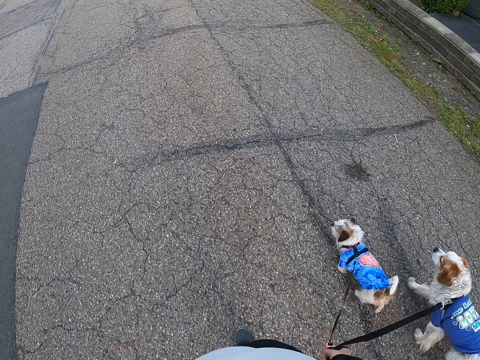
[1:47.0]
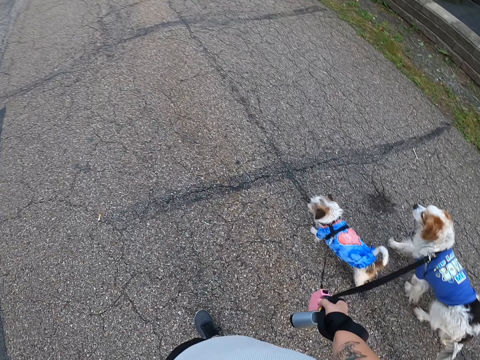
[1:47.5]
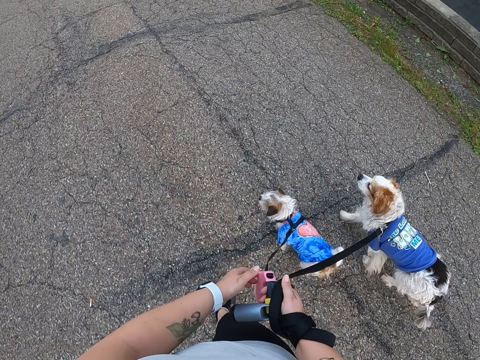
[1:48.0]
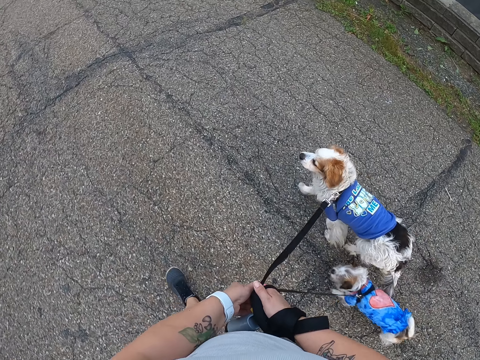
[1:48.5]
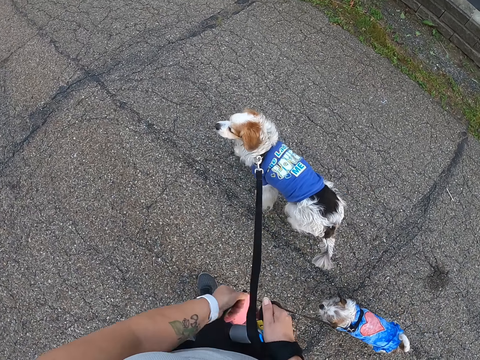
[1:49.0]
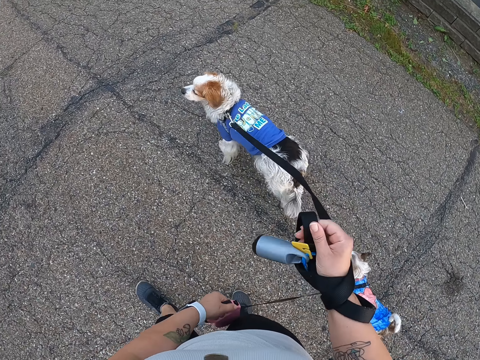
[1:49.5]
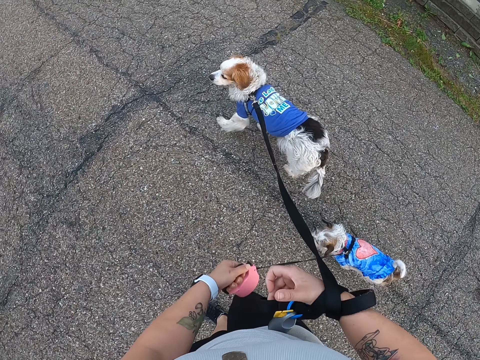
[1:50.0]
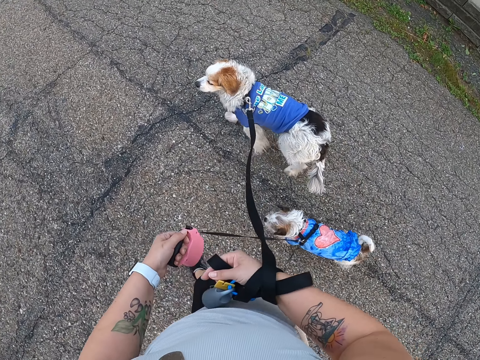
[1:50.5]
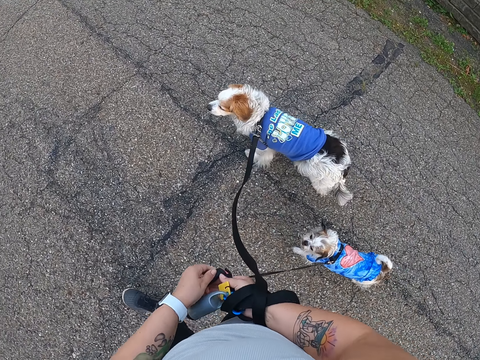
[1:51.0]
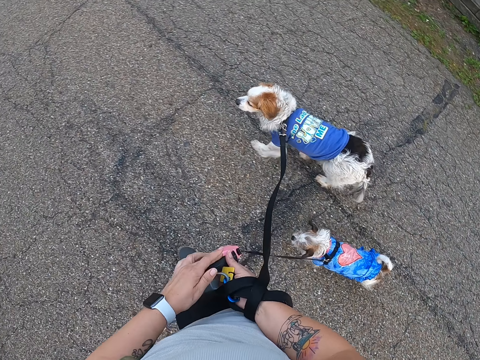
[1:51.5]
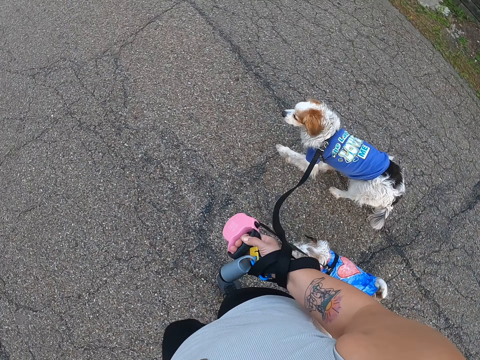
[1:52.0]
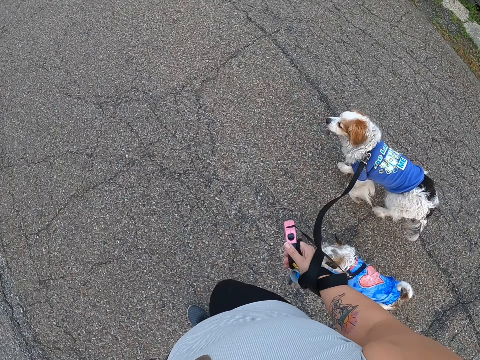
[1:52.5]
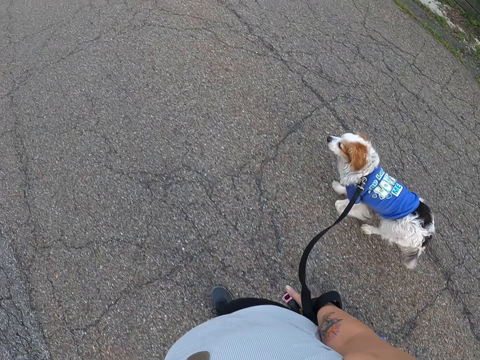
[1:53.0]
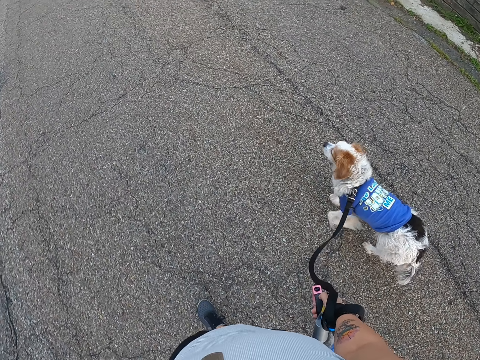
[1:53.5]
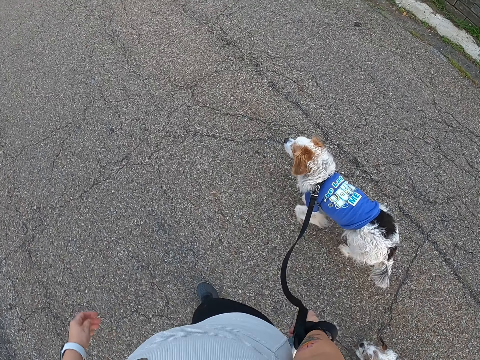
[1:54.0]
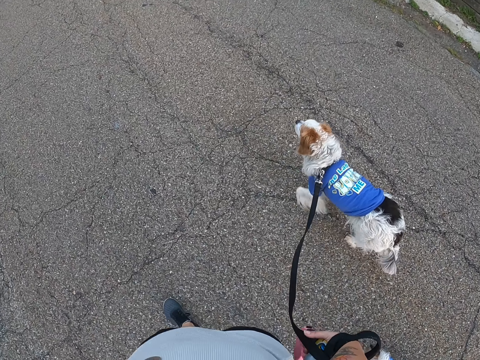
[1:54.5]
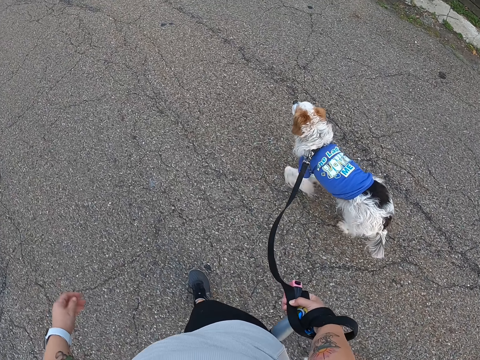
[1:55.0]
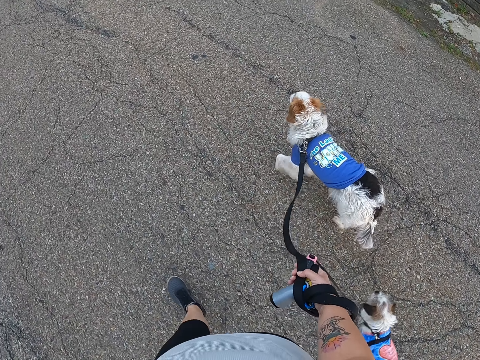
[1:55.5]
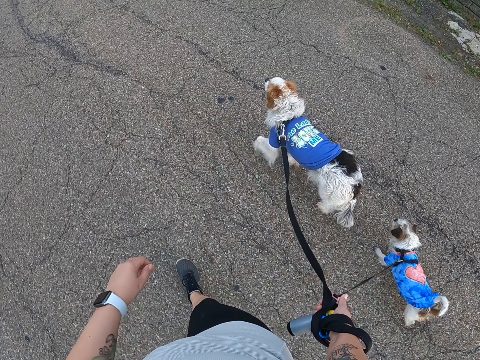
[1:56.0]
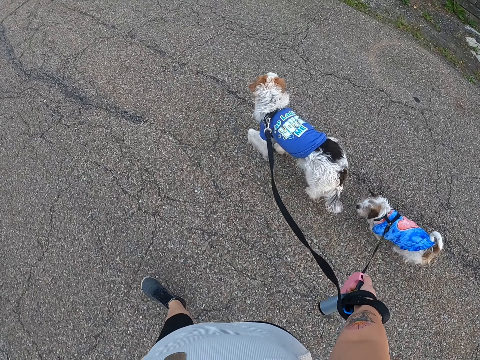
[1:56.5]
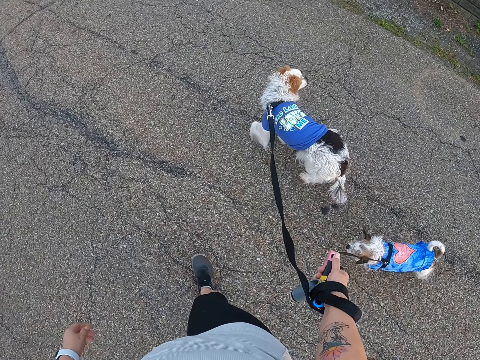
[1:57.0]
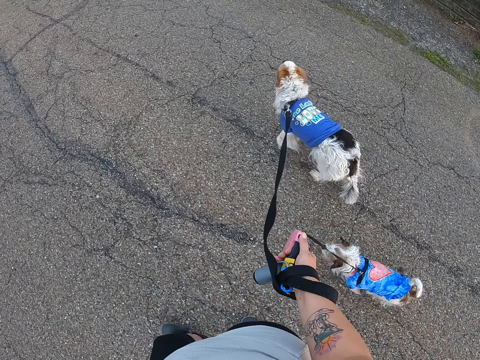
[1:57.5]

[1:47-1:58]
The camera wearer straightens the leash on the left hand. They switch the leash housing to the other hand. They walk the dogs on the road. They switch the leash housing to the other hand. They walk the dogs on the road.

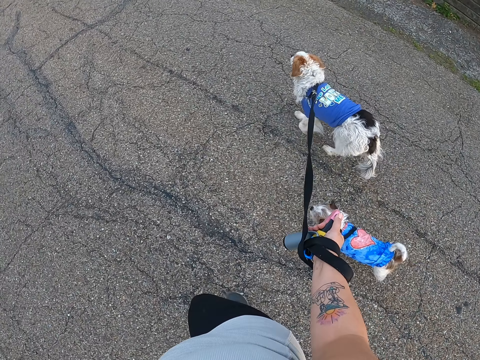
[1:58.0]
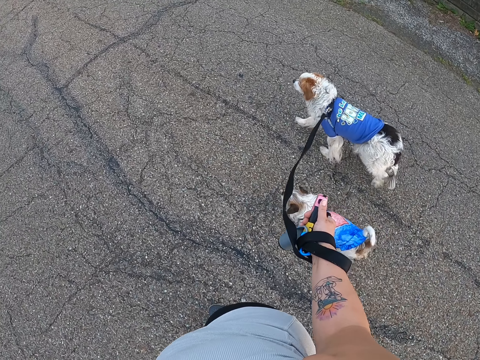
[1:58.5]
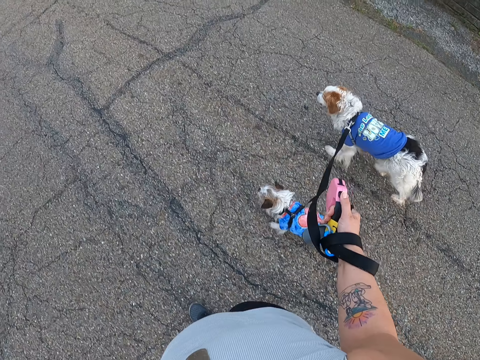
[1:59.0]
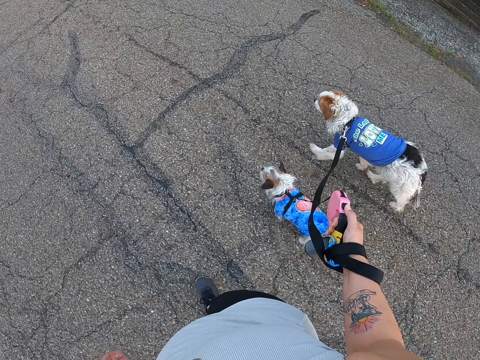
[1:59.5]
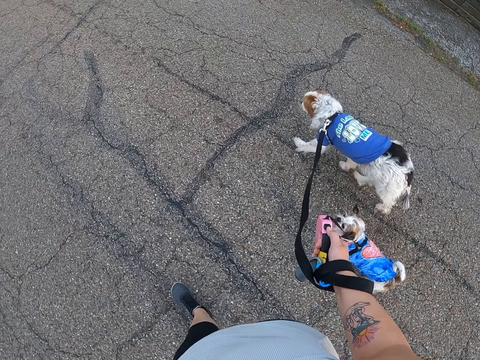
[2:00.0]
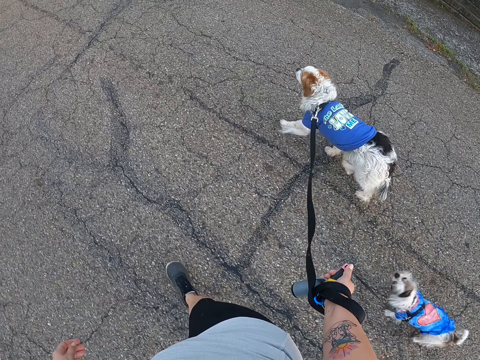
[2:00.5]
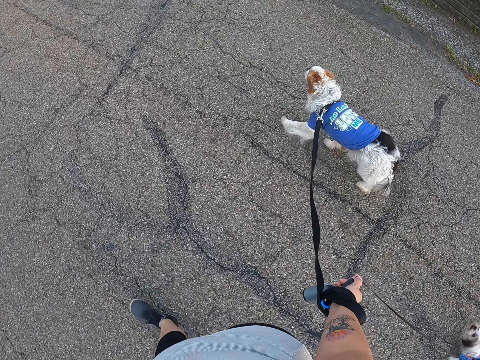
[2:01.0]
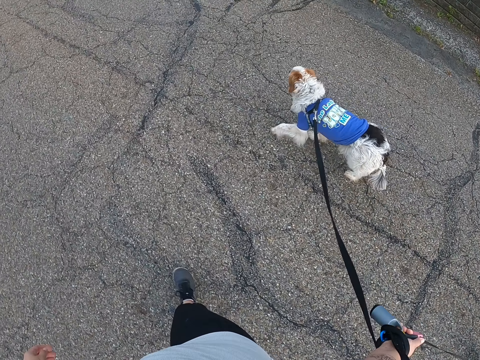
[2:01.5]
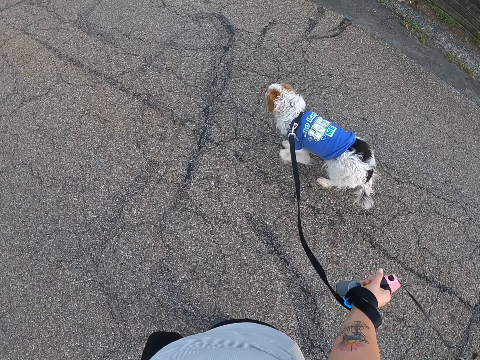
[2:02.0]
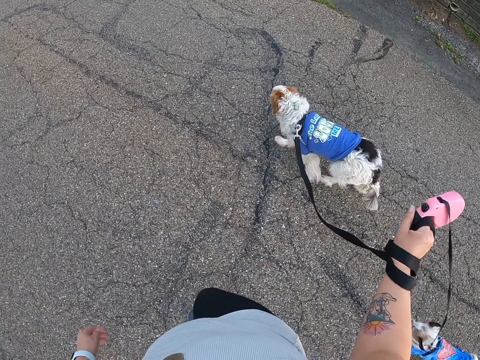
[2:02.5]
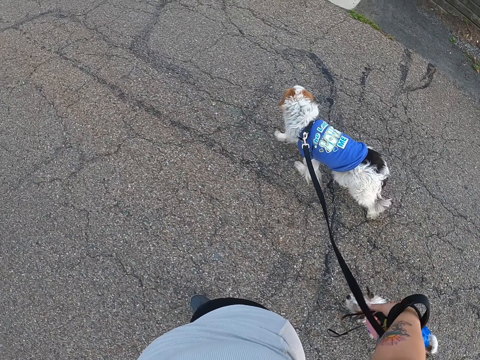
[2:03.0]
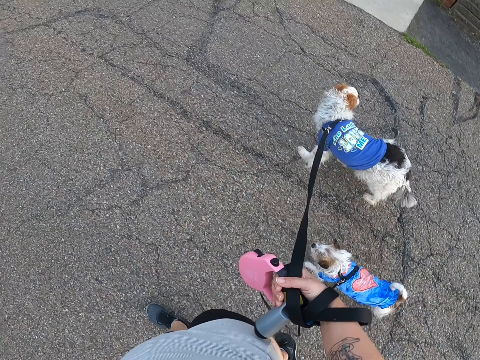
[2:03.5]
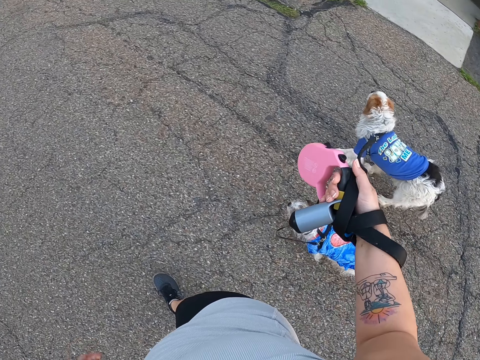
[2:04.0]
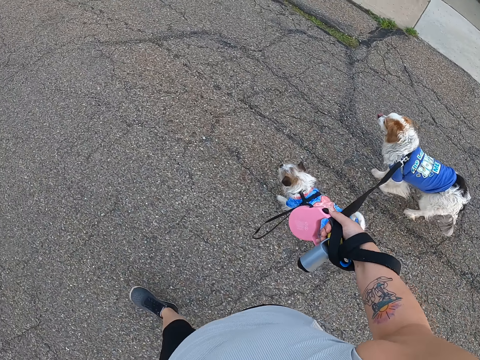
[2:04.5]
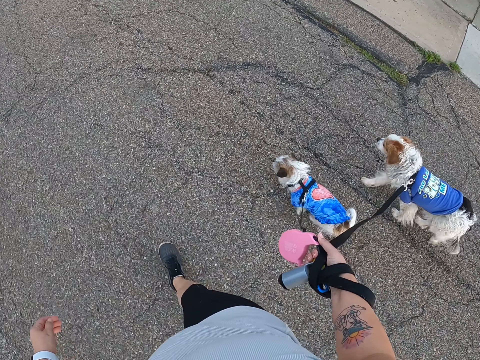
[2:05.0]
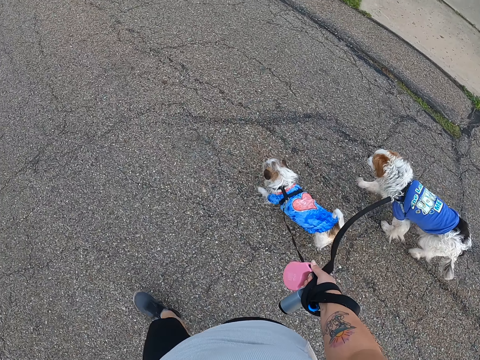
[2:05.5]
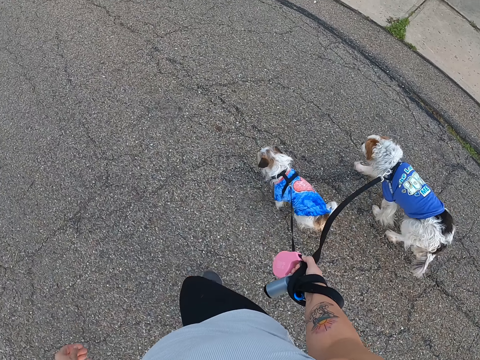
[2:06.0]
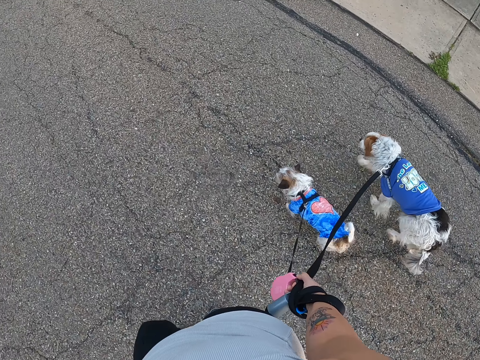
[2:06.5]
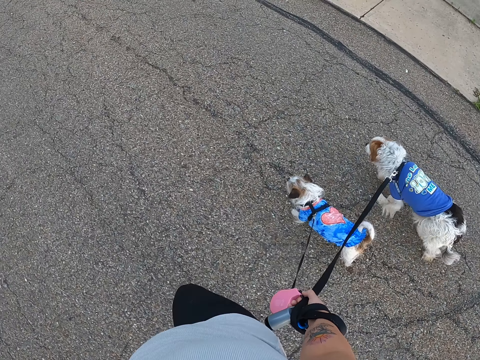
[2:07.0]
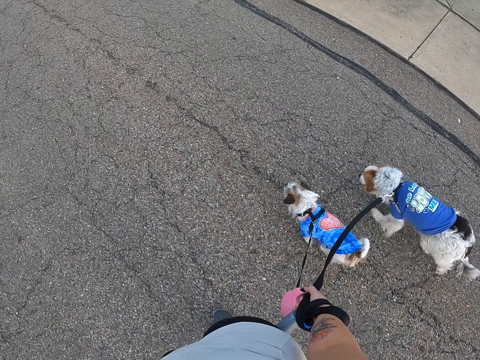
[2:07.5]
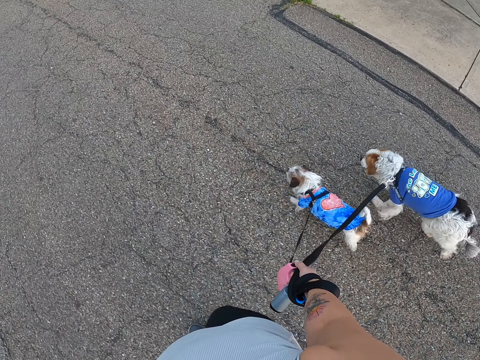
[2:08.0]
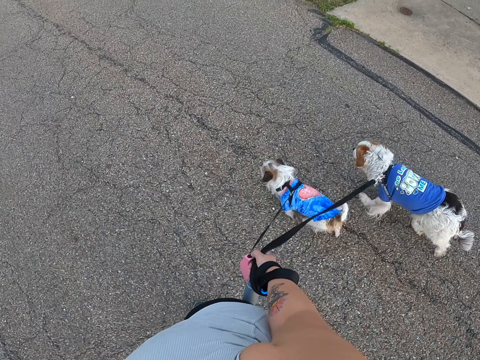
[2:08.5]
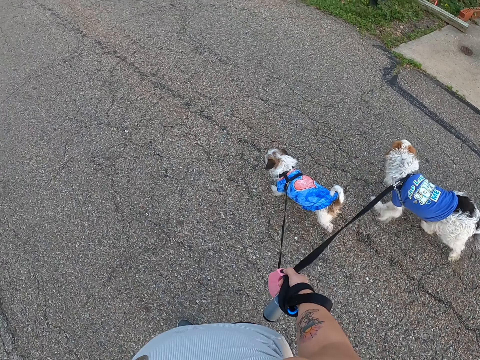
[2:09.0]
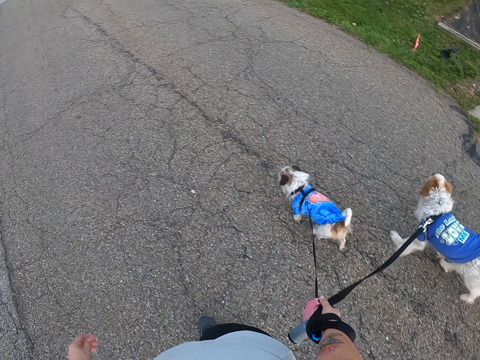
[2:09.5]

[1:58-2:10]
The camera wearer rolls the leash around her hand. She walks the dogs on the road.

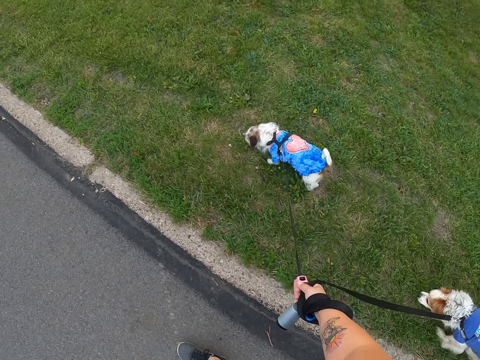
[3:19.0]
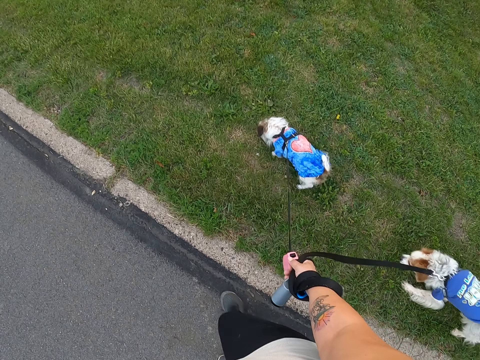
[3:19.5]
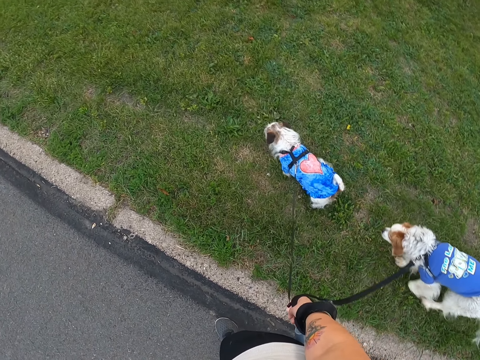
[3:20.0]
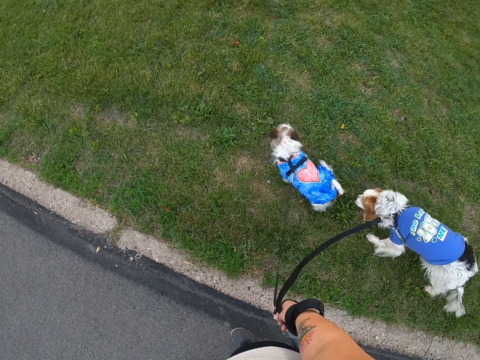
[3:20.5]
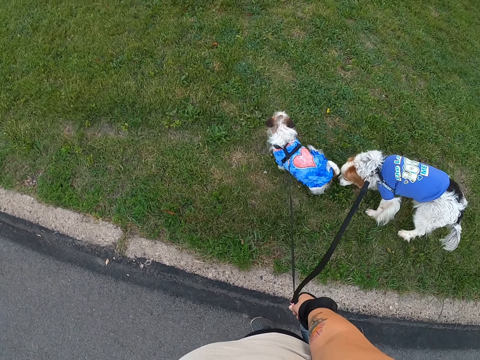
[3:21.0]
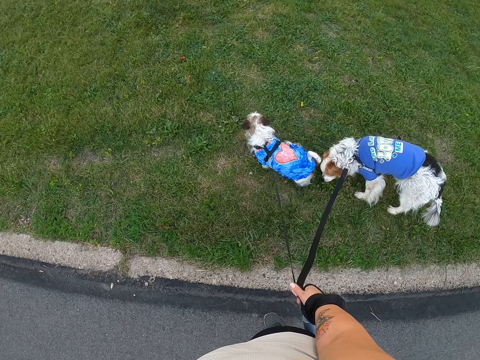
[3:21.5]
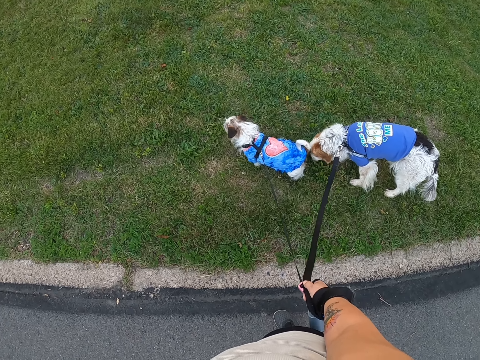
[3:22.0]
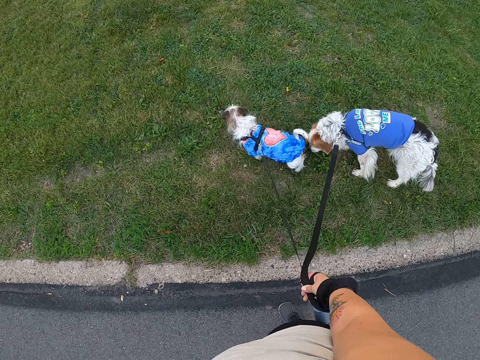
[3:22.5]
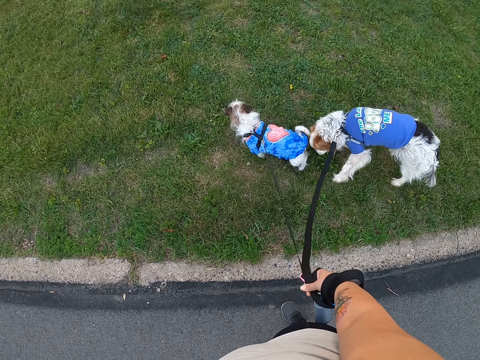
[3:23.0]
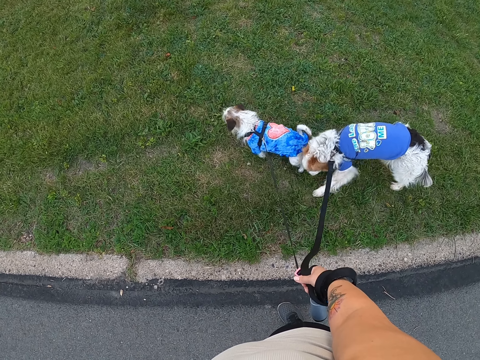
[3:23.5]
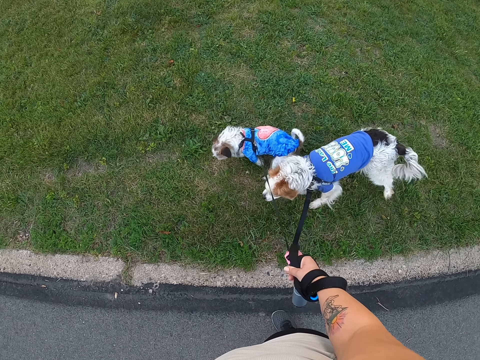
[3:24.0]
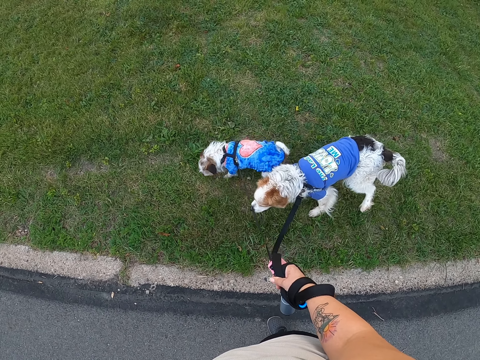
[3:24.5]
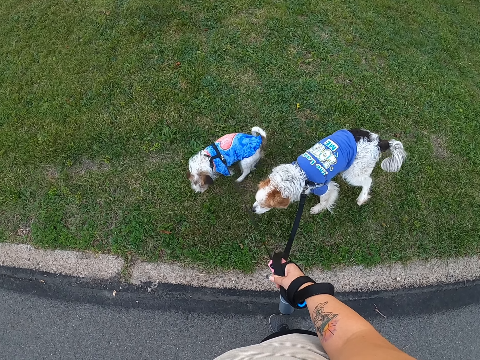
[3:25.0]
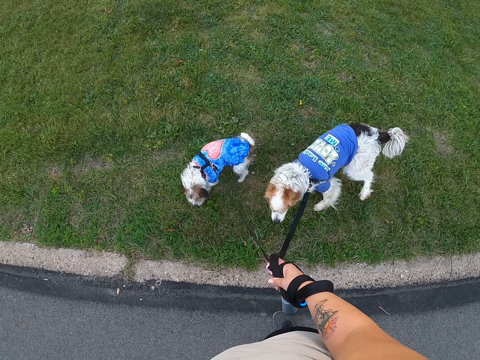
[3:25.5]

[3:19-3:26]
The camera wearer stands on the road.
